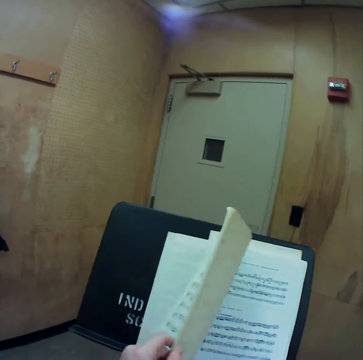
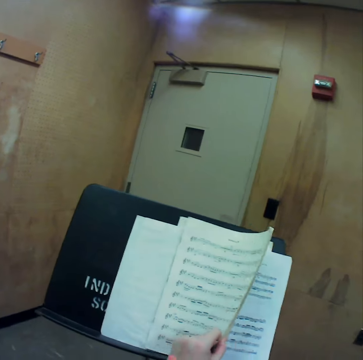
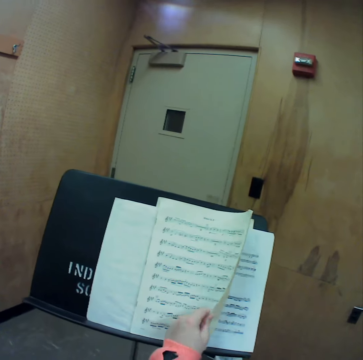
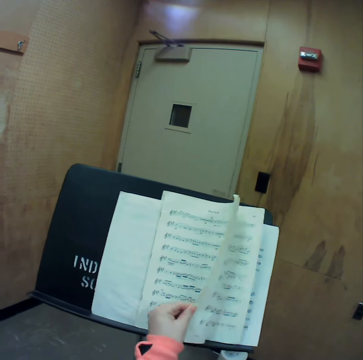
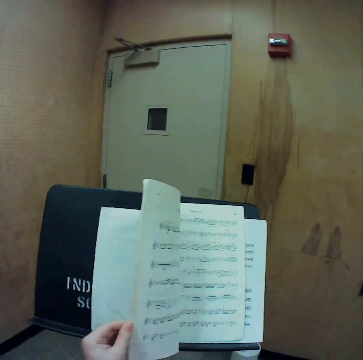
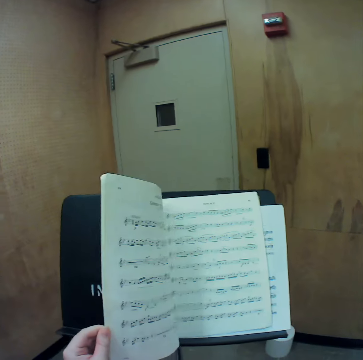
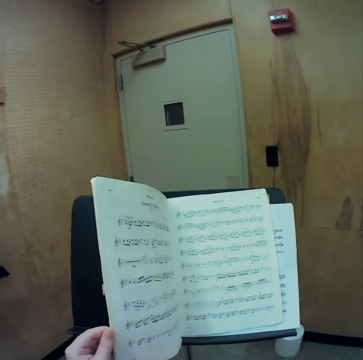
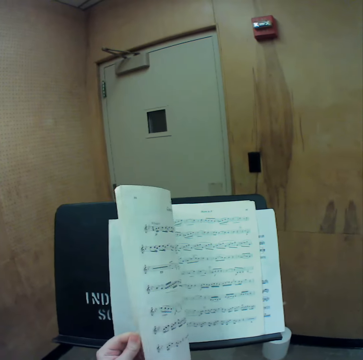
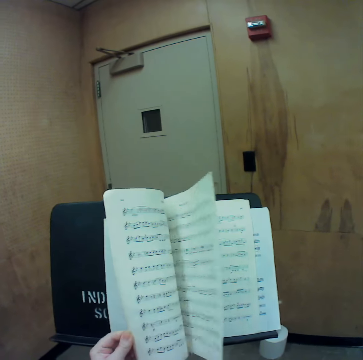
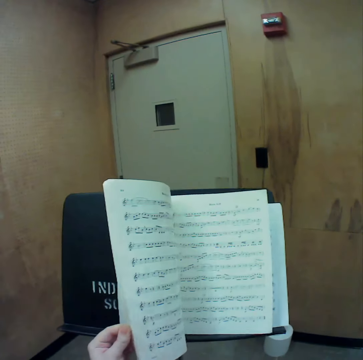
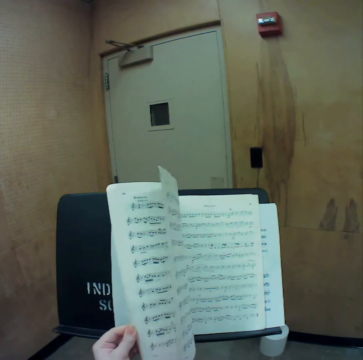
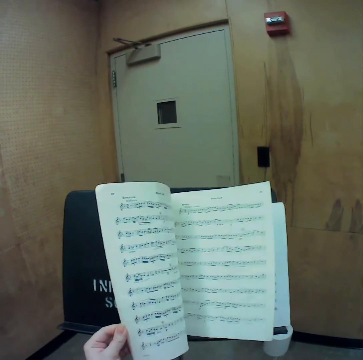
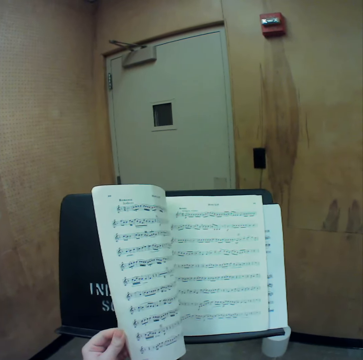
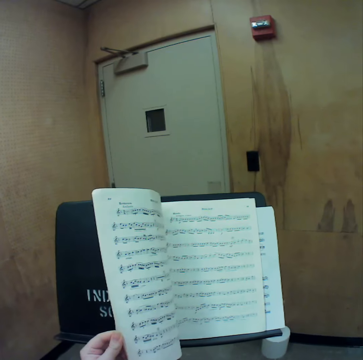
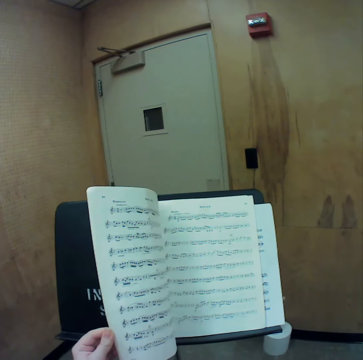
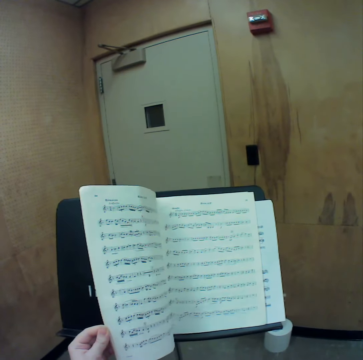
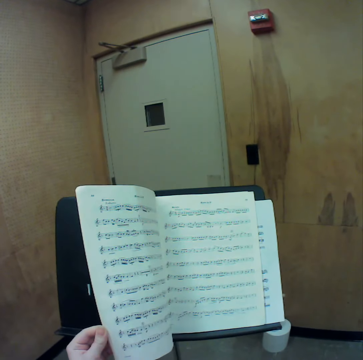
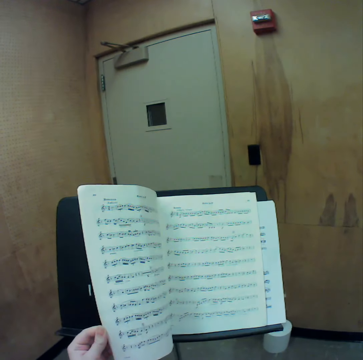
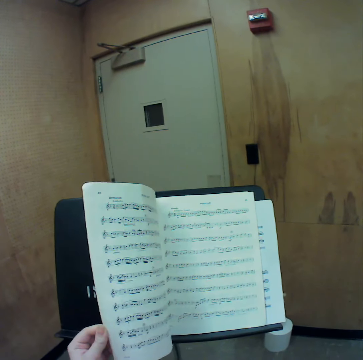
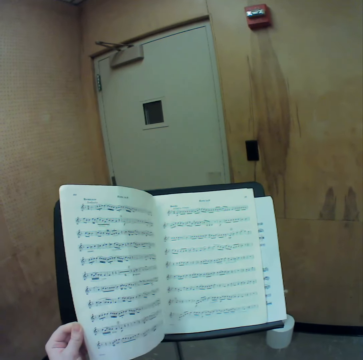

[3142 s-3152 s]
The camera wearer flips through the pages of the music manuscript on the lectern with her left hand.

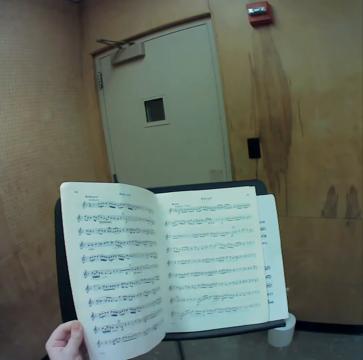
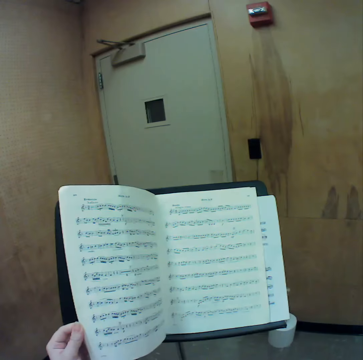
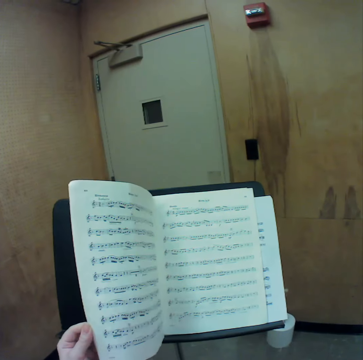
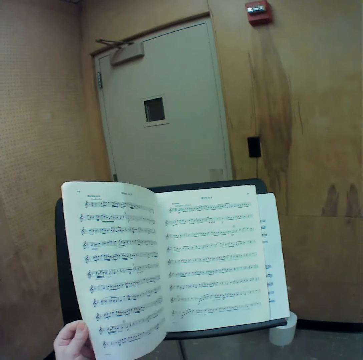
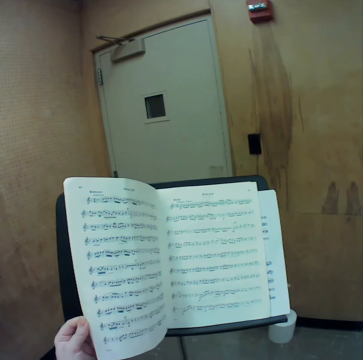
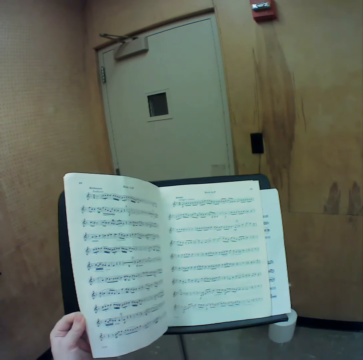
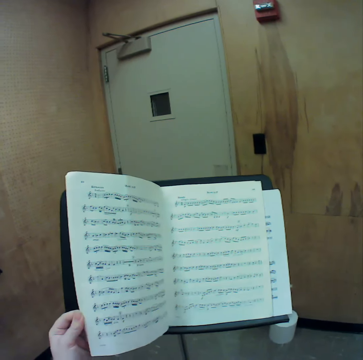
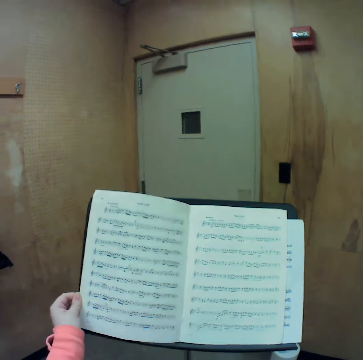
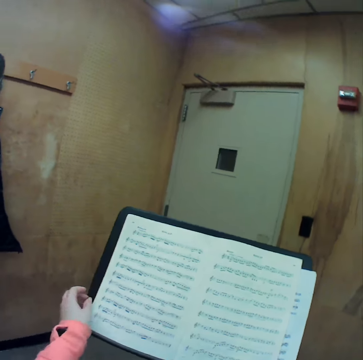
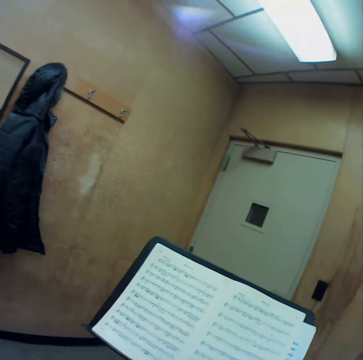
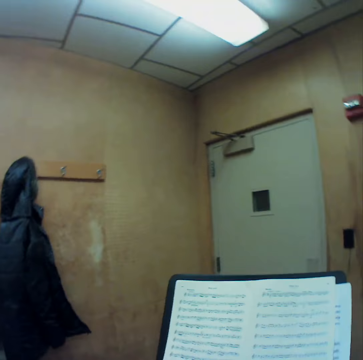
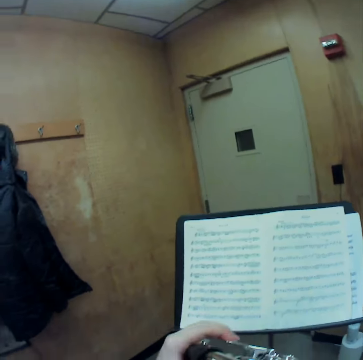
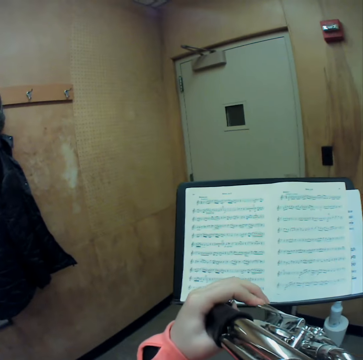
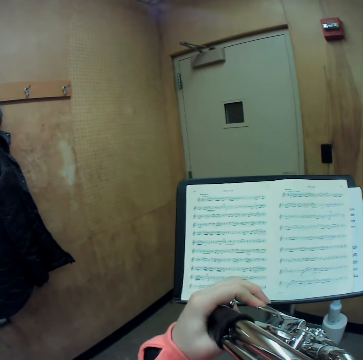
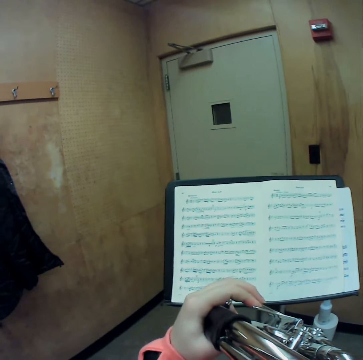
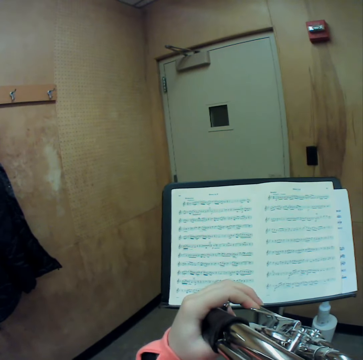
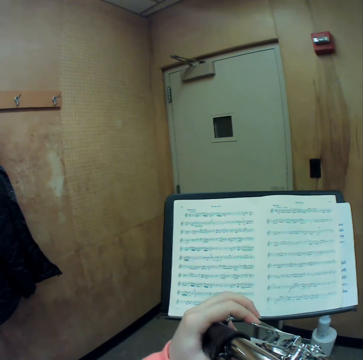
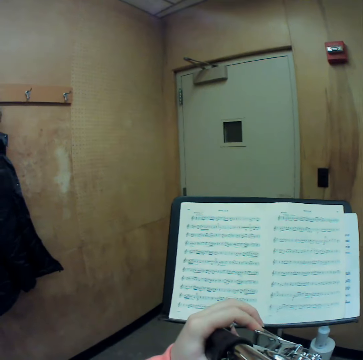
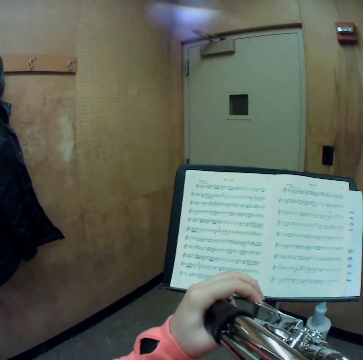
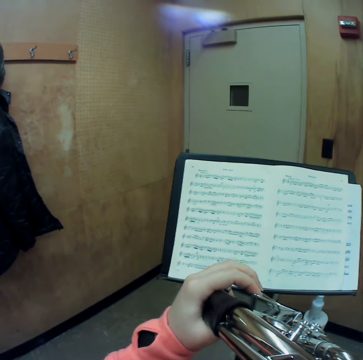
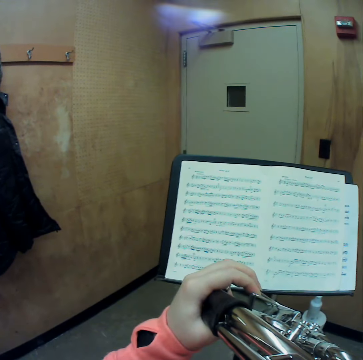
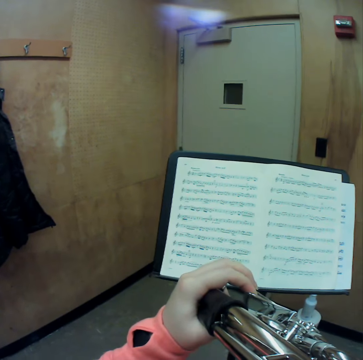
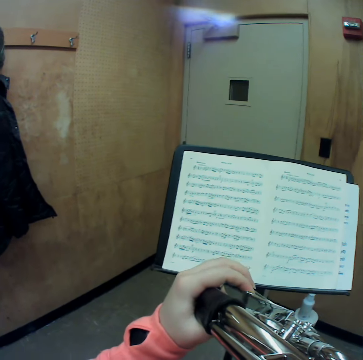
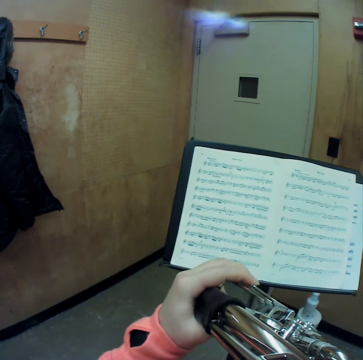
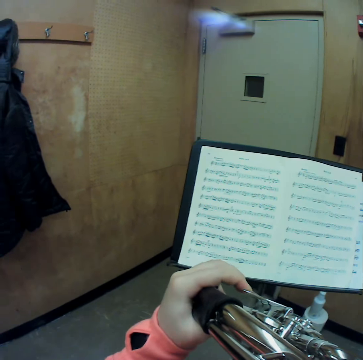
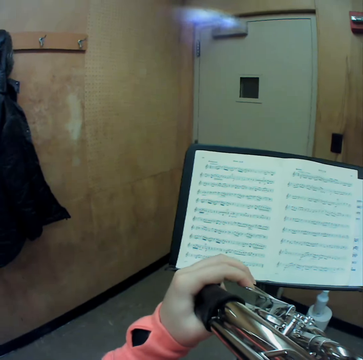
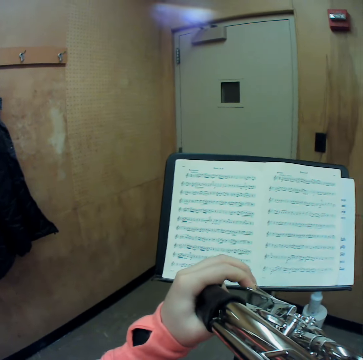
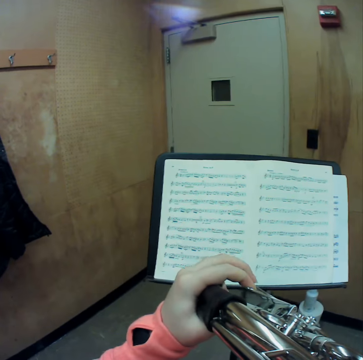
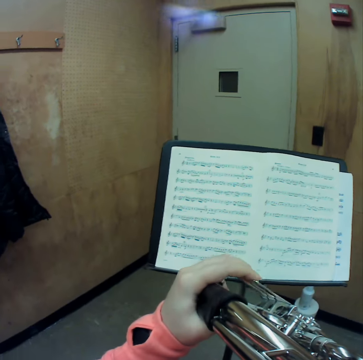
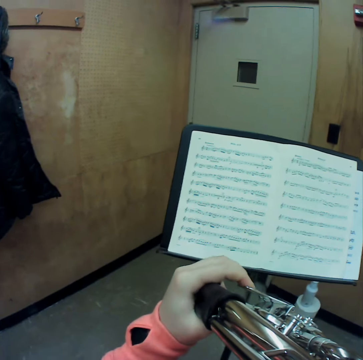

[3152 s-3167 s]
The camera wearer reads the book. They raise the horn with both hands. They play the horn.

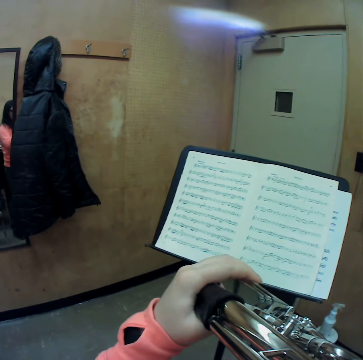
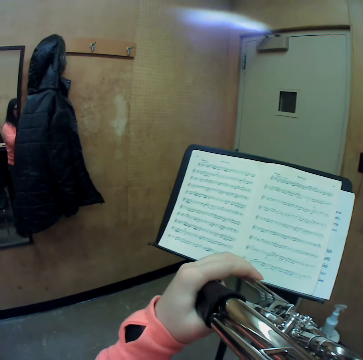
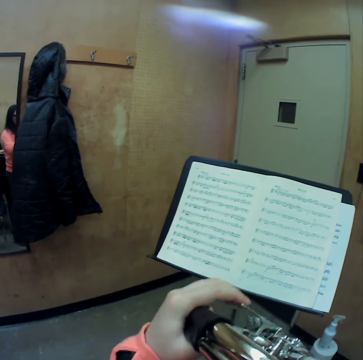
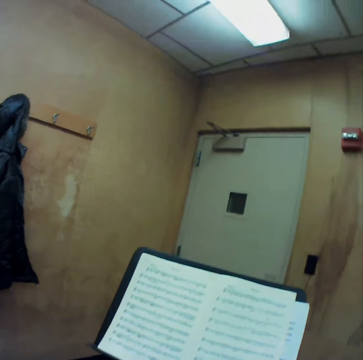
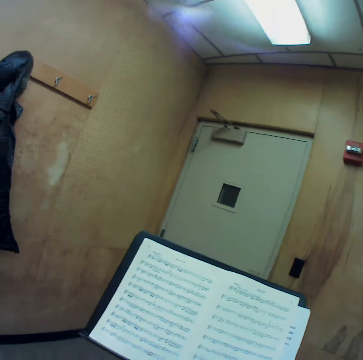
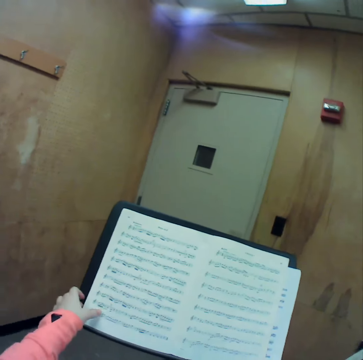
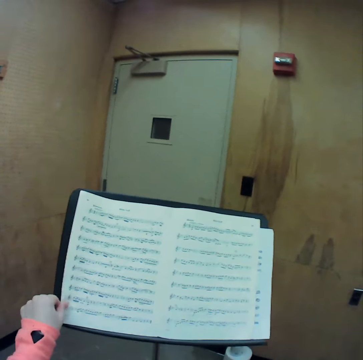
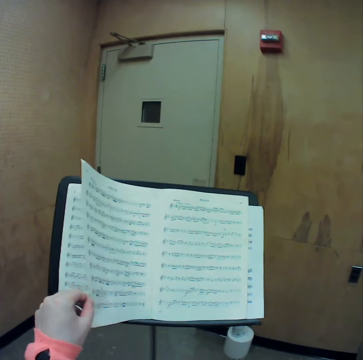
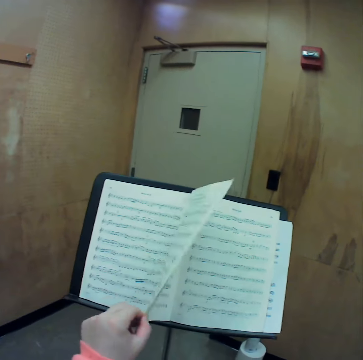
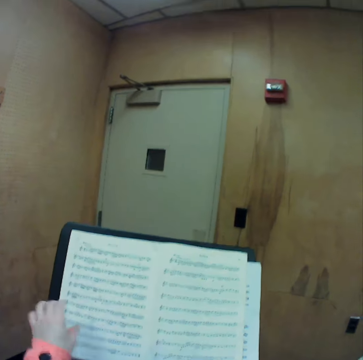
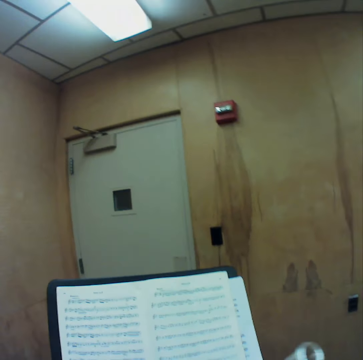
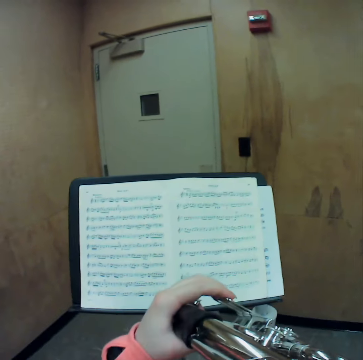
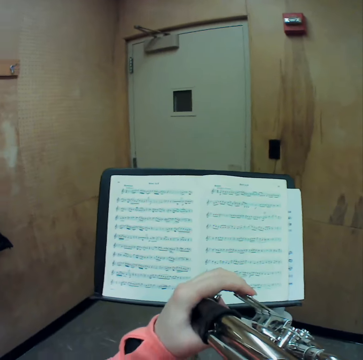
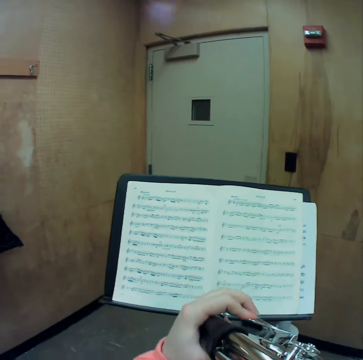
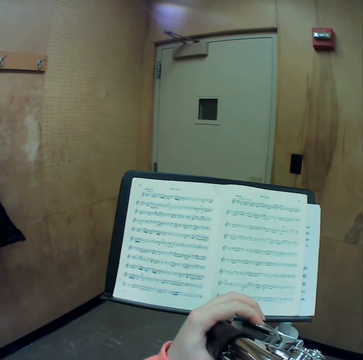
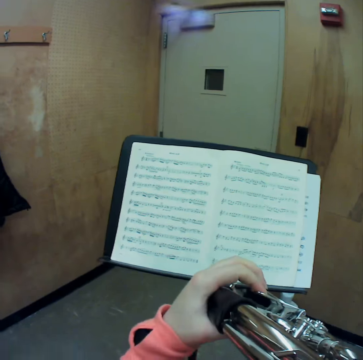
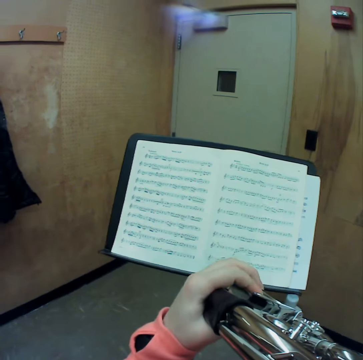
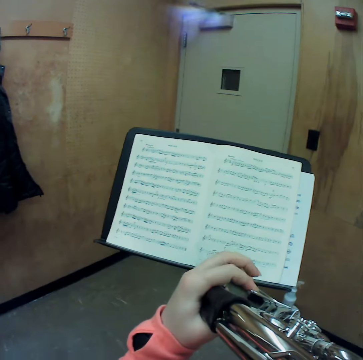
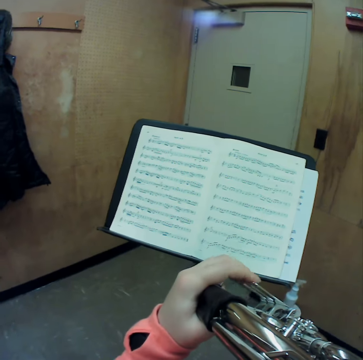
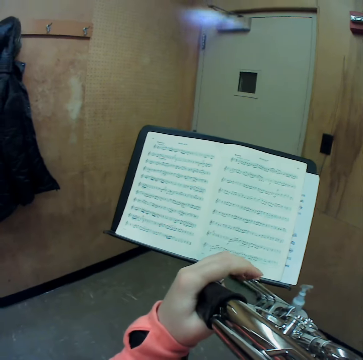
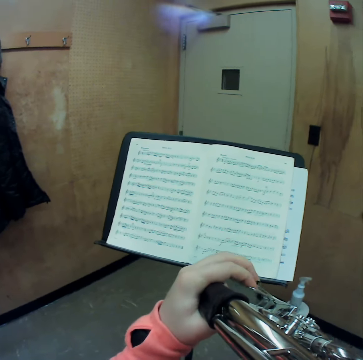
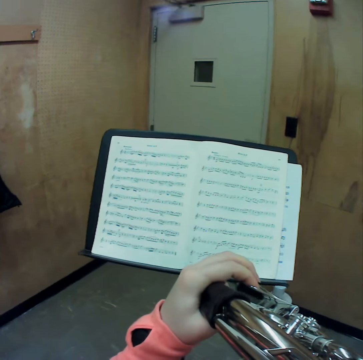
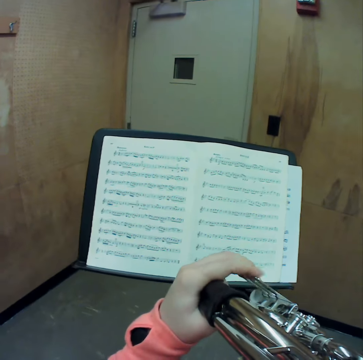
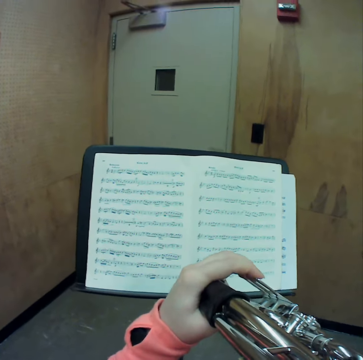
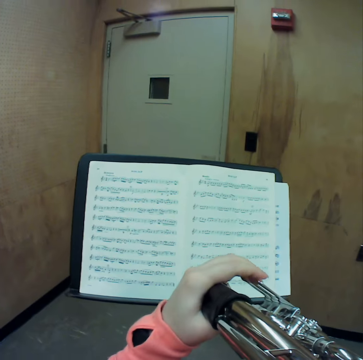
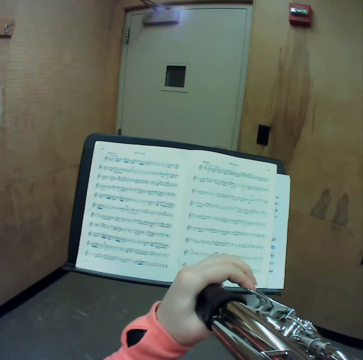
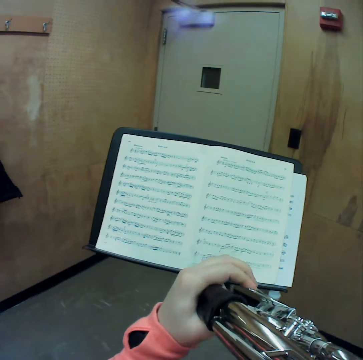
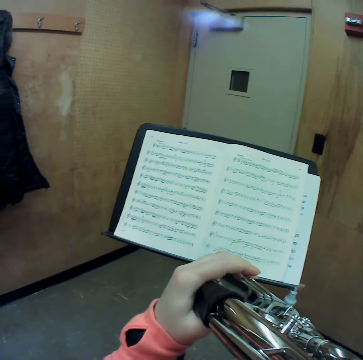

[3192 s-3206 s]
The camera wearer lowers the horn. She flips a page of the music manuscript with her left hand. She raises the horn with both hands. She plays the horn.
